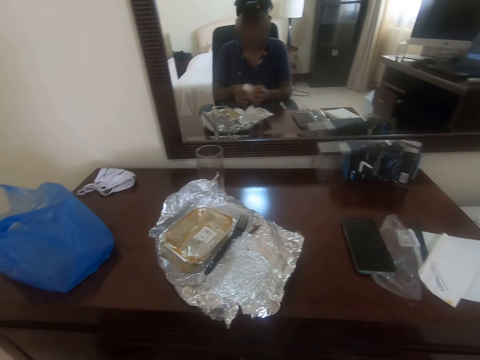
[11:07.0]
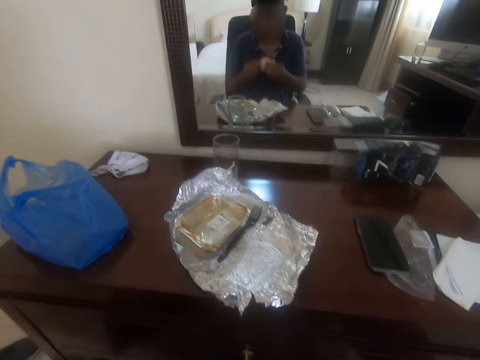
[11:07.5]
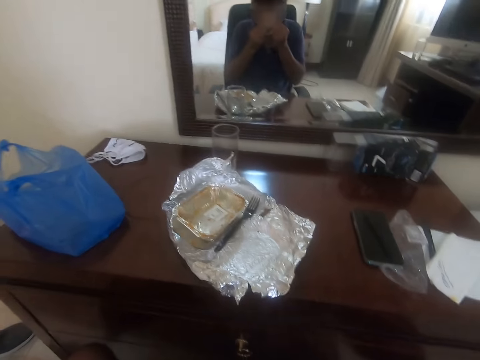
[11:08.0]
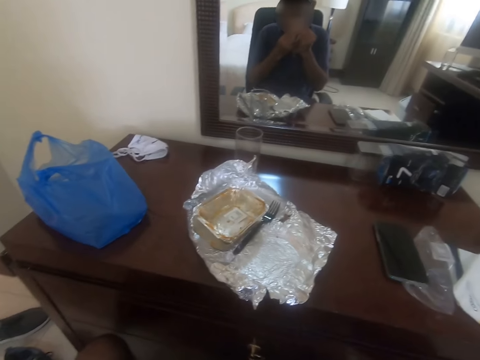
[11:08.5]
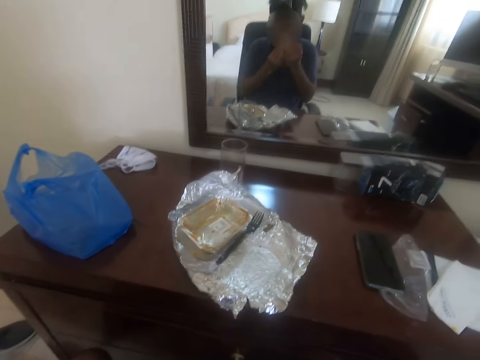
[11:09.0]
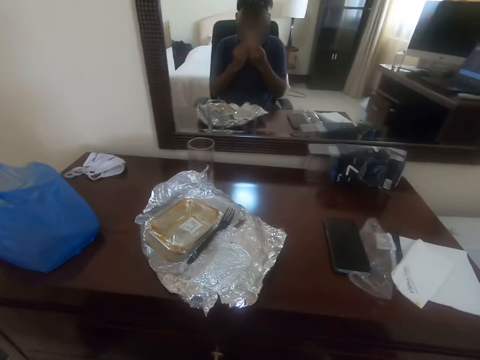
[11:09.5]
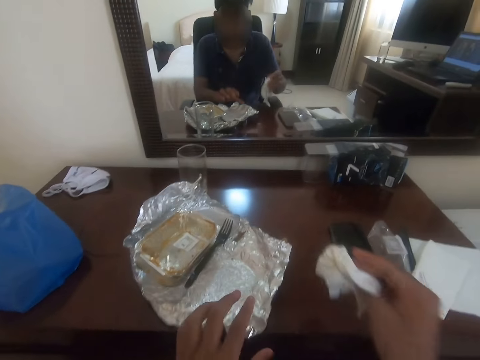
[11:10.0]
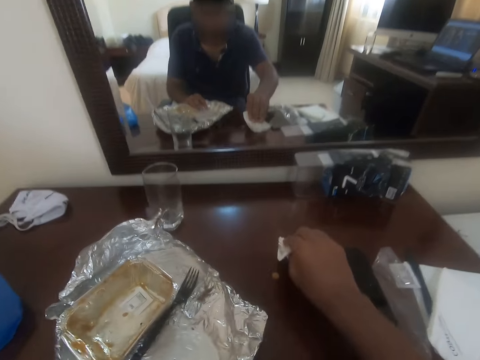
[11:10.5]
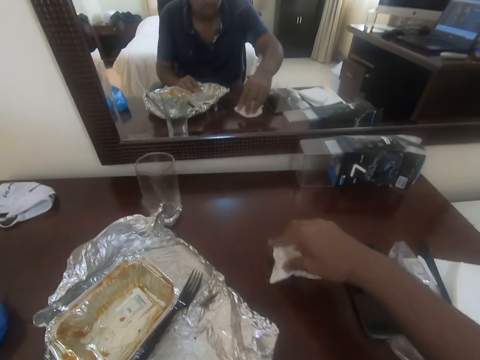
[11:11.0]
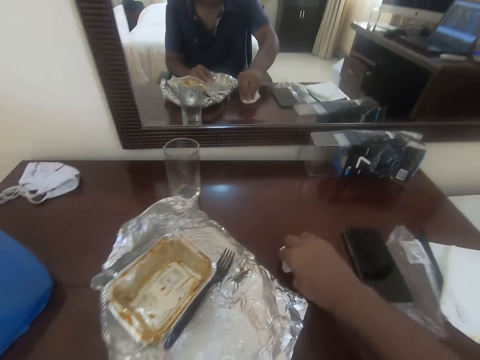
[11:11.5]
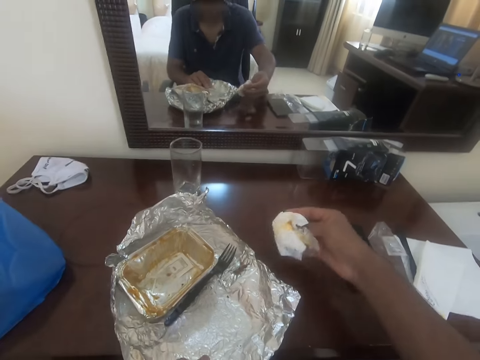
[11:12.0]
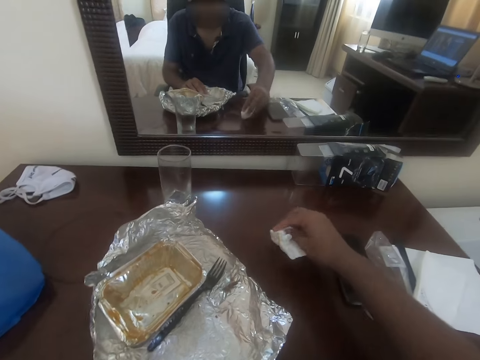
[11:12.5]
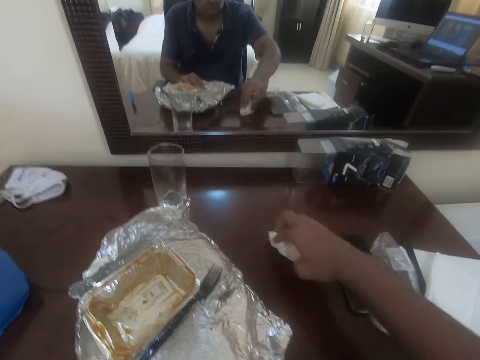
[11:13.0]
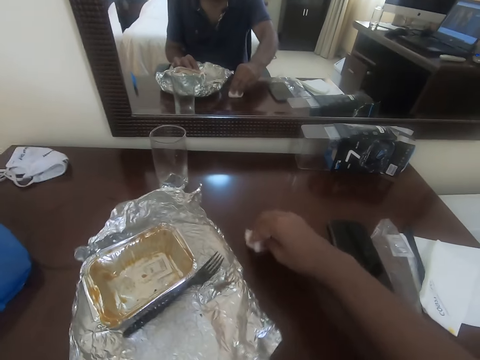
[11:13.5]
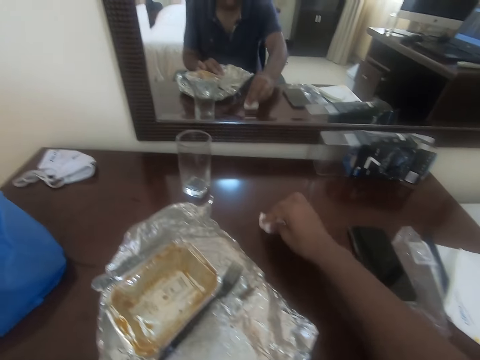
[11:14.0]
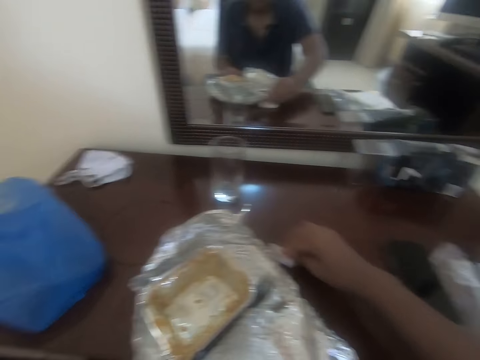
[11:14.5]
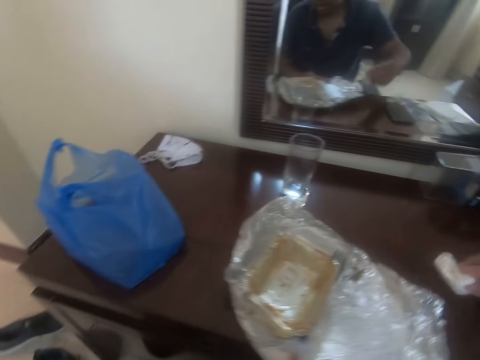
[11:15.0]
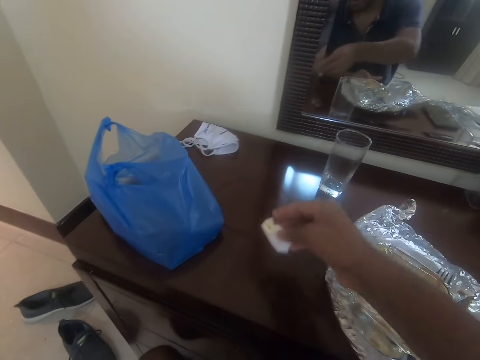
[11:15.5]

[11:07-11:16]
The camera wearer cleans his mouth with the serviette. He wipes the drawers with the serviette.

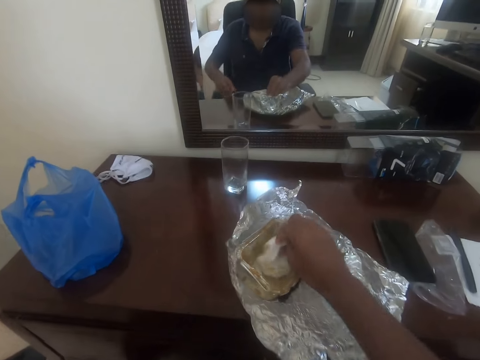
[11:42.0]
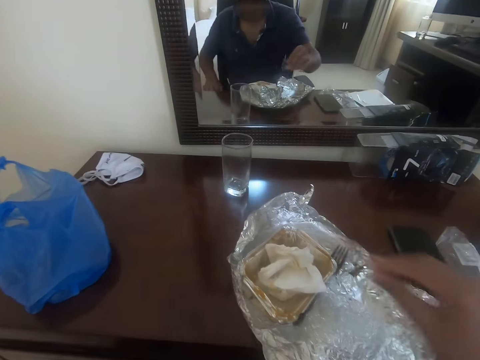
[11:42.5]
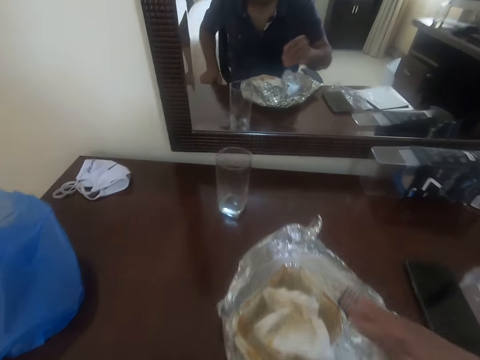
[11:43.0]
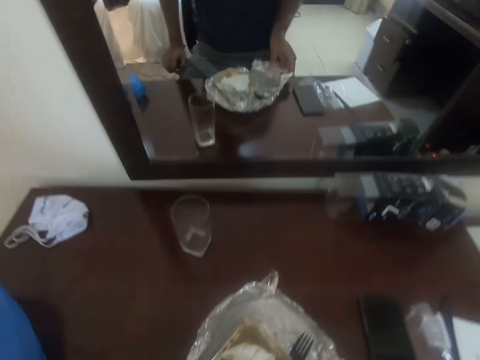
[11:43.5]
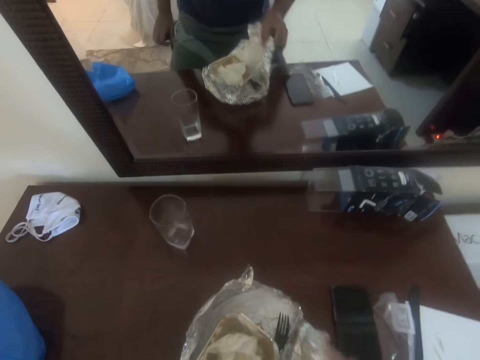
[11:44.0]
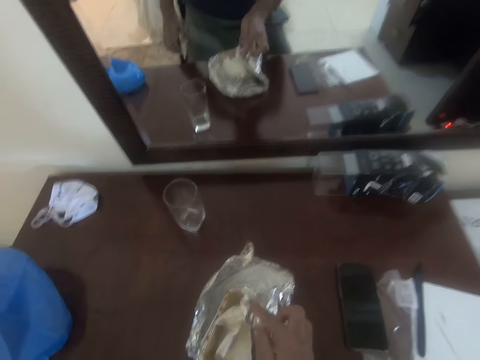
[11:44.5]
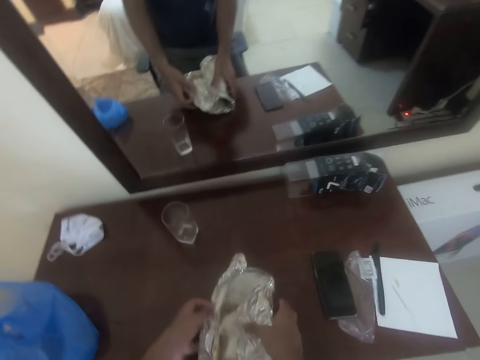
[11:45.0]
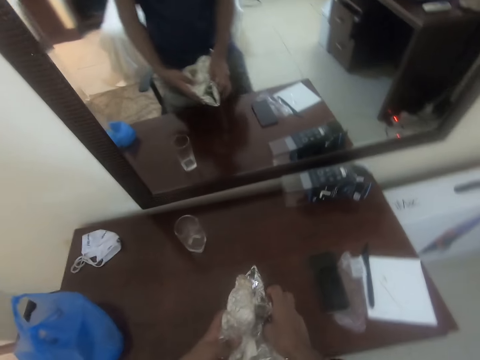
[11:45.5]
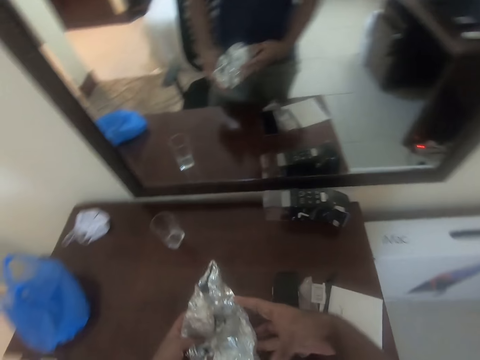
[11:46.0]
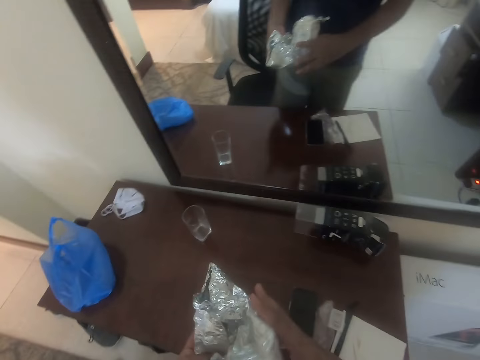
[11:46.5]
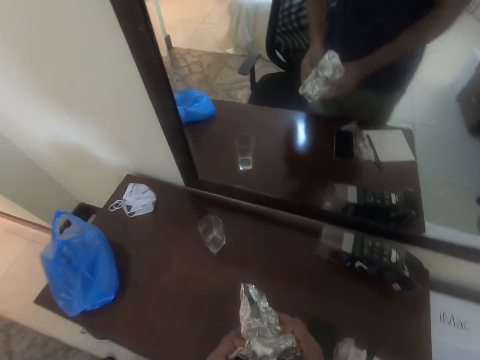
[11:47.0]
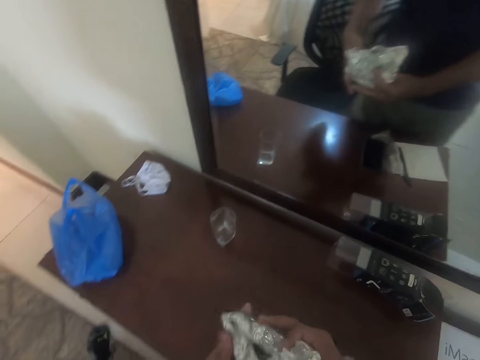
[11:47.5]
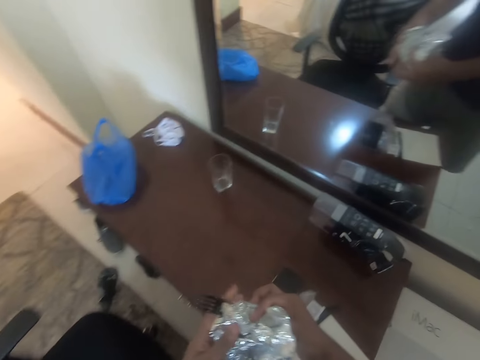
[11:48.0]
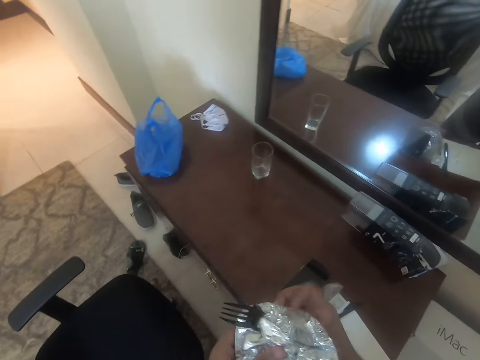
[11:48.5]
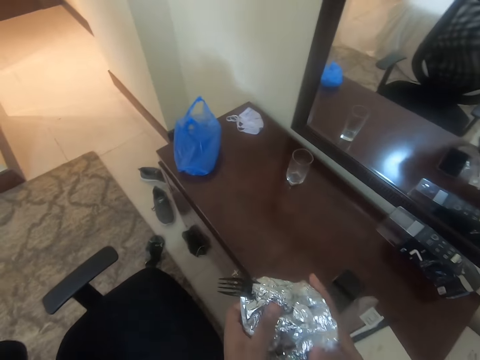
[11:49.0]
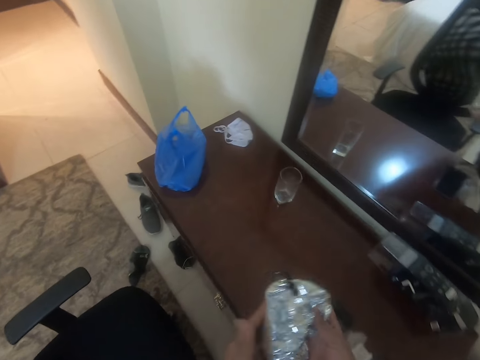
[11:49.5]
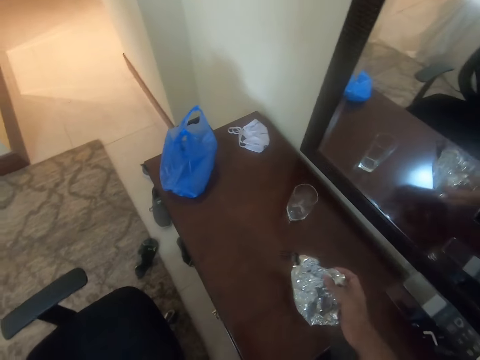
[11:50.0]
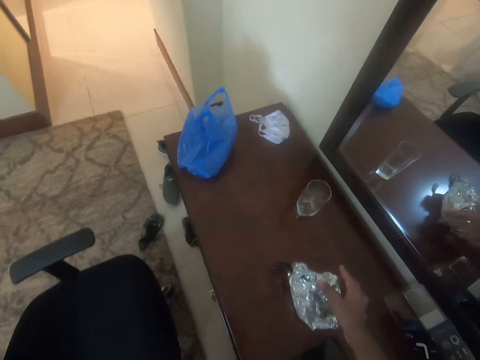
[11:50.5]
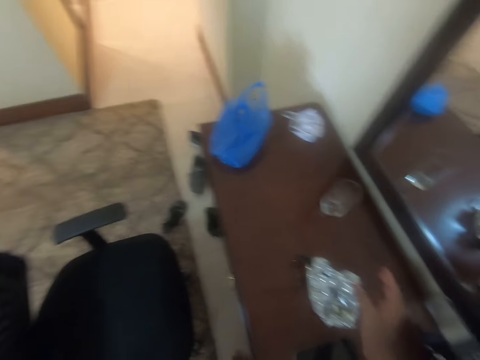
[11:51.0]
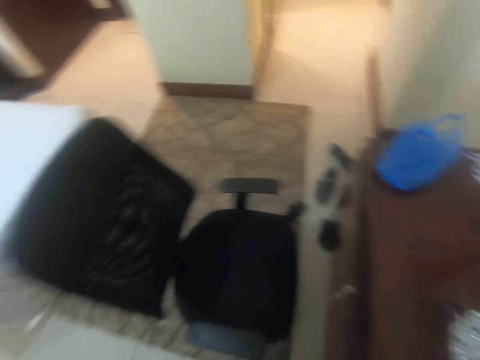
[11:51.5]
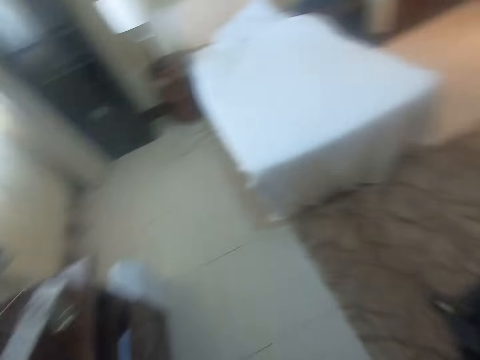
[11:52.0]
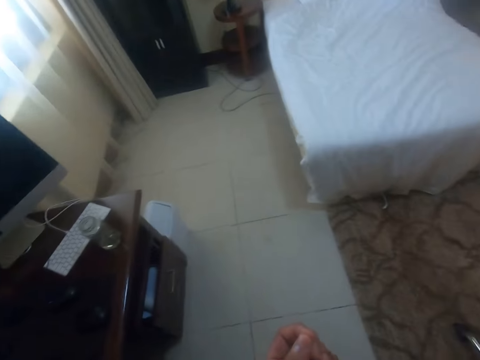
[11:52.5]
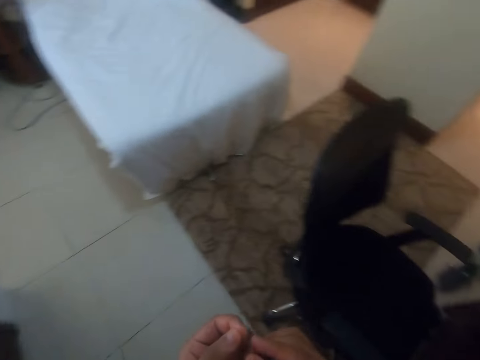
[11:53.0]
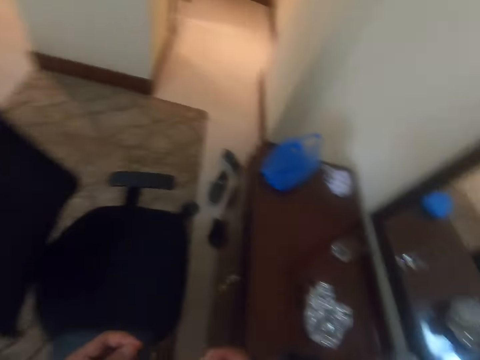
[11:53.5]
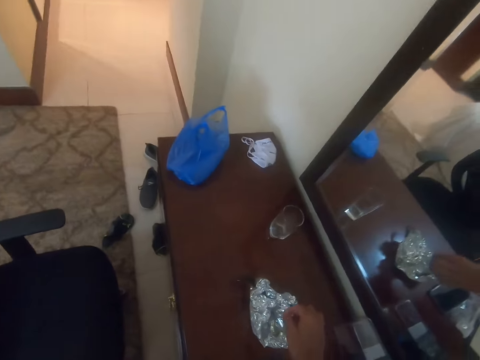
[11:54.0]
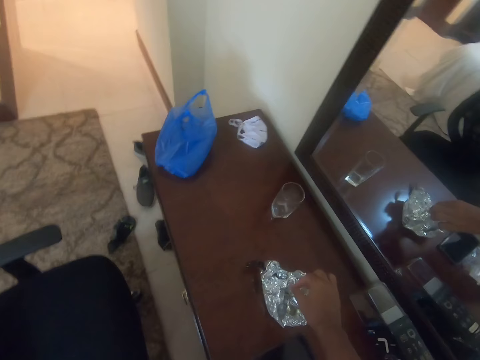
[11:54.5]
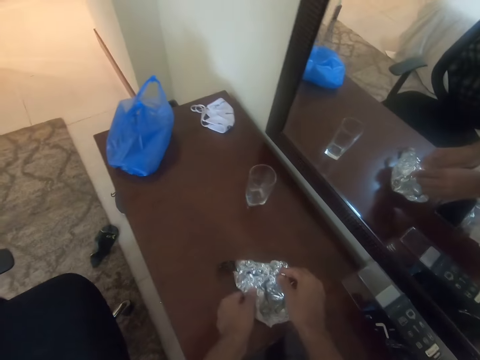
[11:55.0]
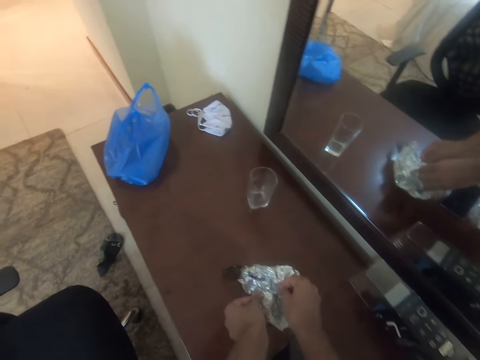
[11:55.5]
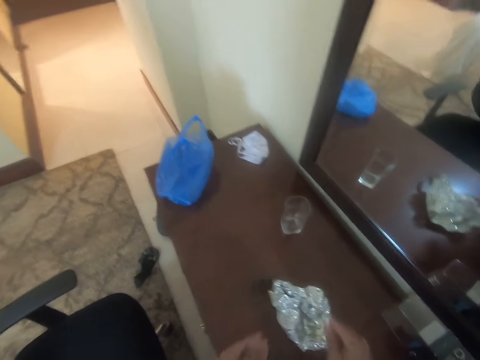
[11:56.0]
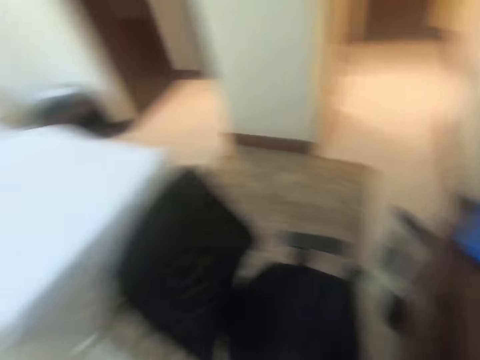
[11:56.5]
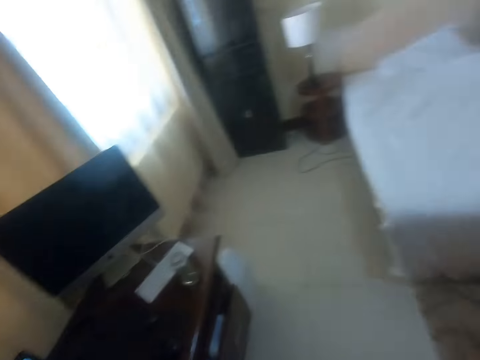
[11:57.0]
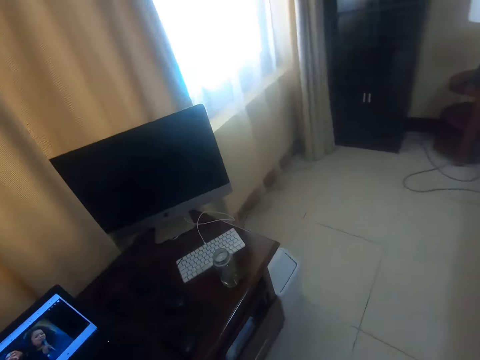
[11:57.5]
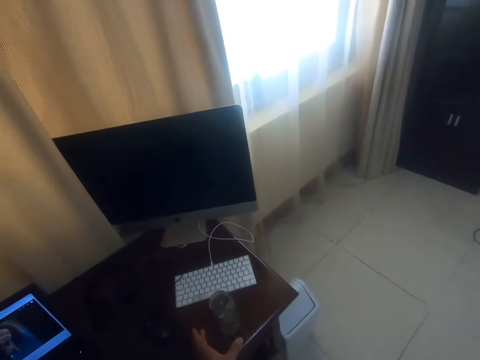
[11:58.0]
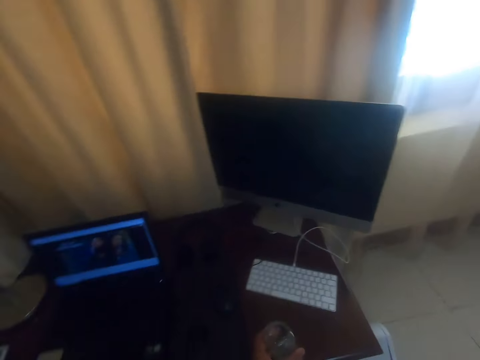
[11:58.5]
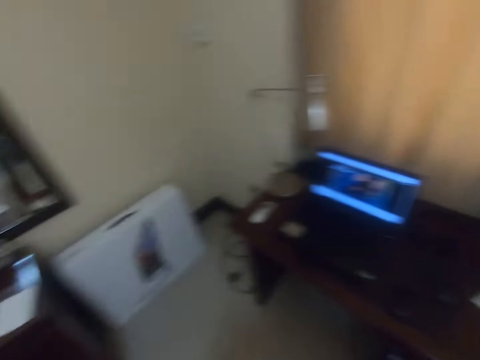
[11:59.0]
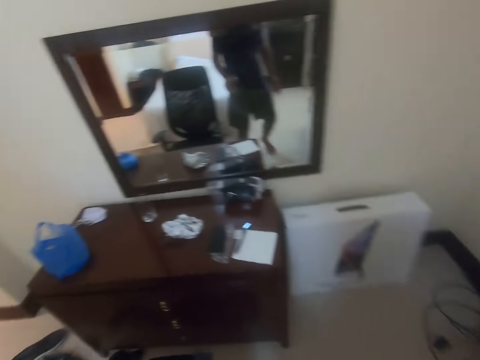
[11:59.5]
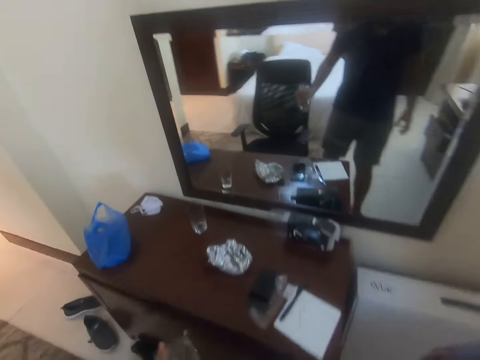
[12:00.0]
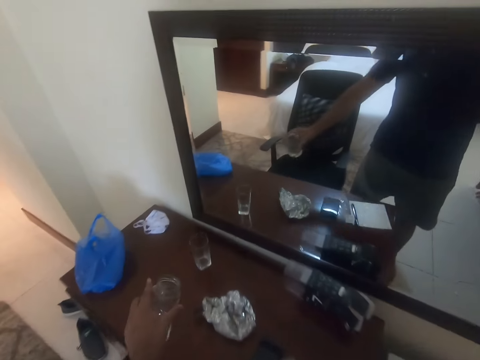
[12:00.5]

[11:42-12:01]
The camera wearer throws the serviette in the dish. He folds the foil. He picks up the folded paper or foil and the dish from the table. He moves to his right. He presses on the foil. He places the foil on the drawers. He looks around the room. He presses on the foil. He puts something to the folded paper. He walks towards the computer. He looks around the room. He picks up the glass. He moves towards the drawers.
